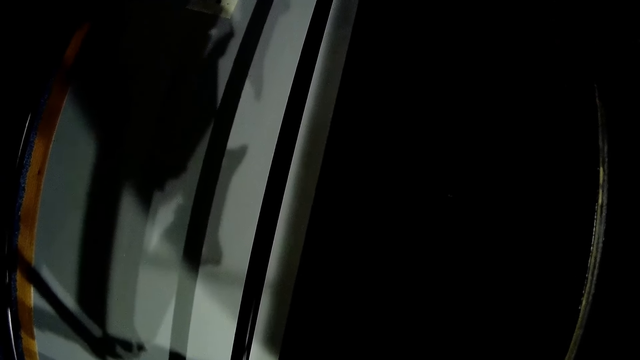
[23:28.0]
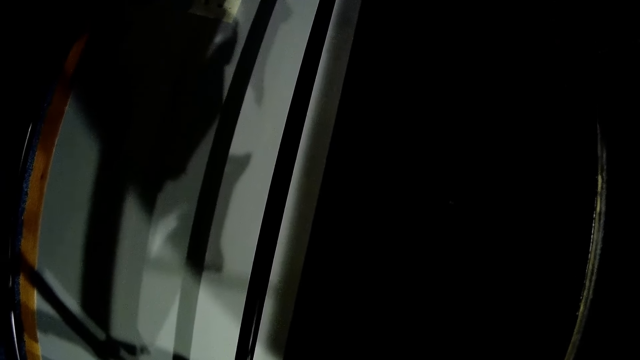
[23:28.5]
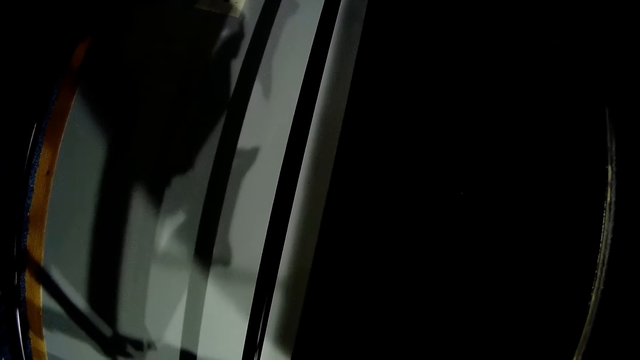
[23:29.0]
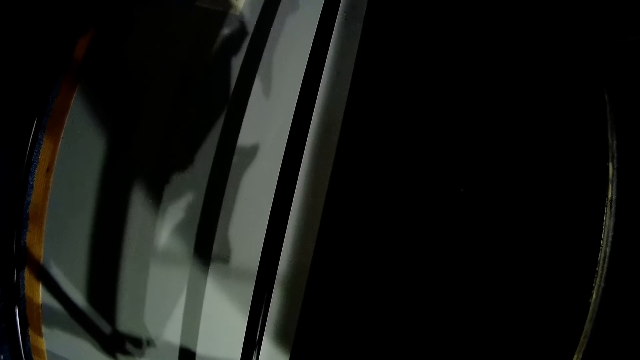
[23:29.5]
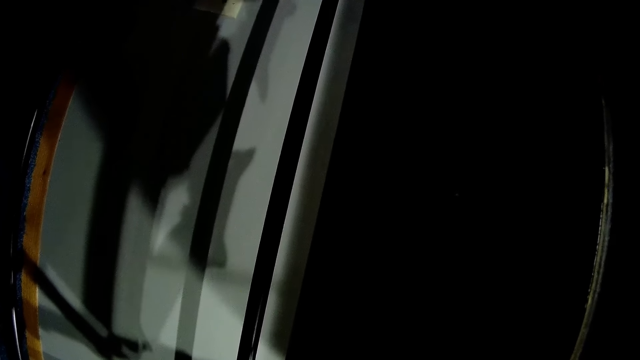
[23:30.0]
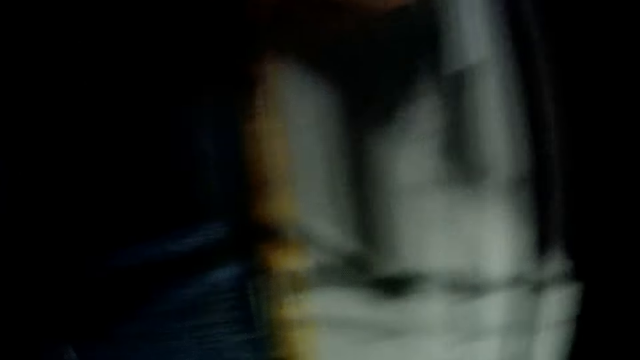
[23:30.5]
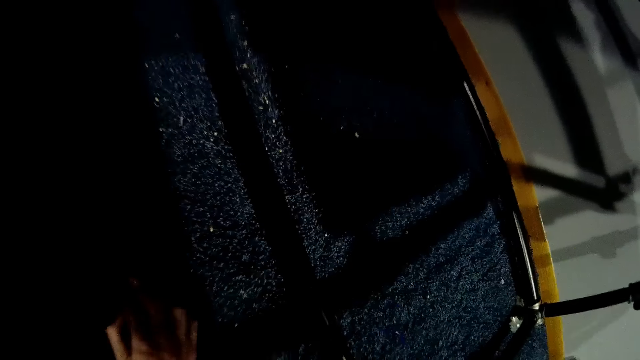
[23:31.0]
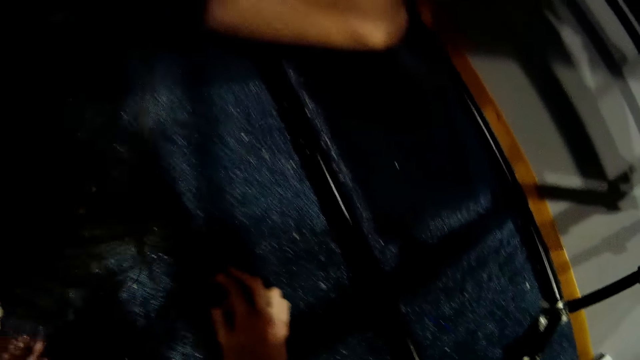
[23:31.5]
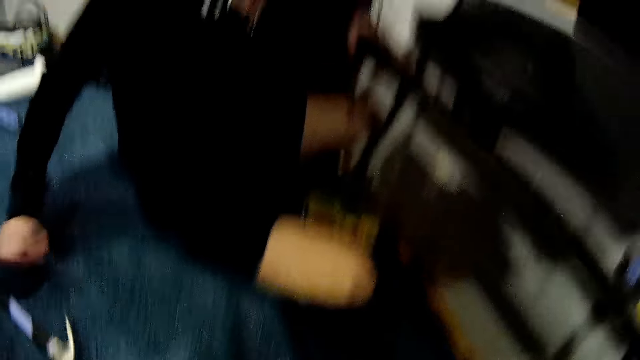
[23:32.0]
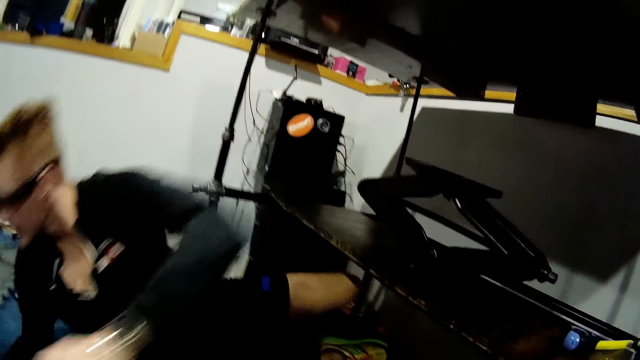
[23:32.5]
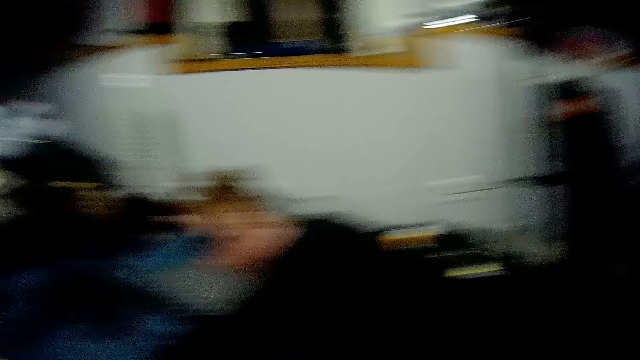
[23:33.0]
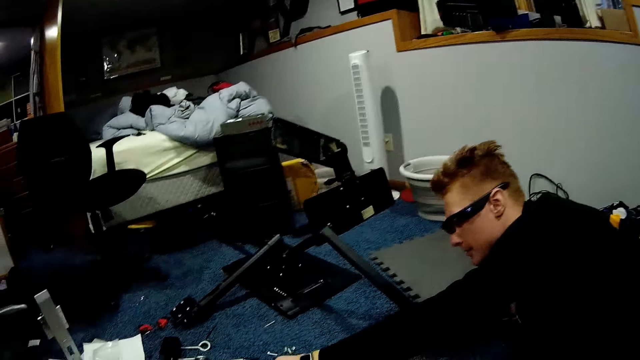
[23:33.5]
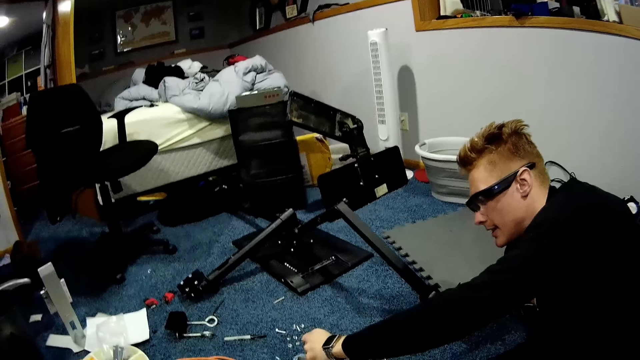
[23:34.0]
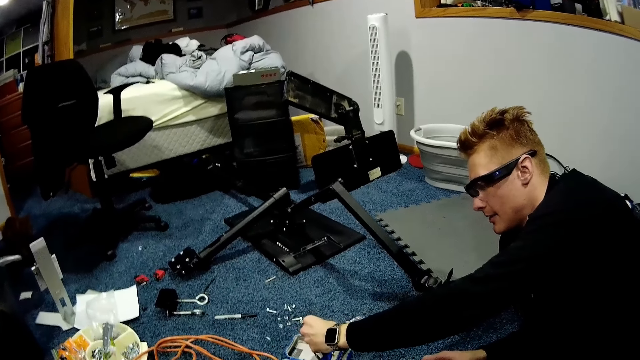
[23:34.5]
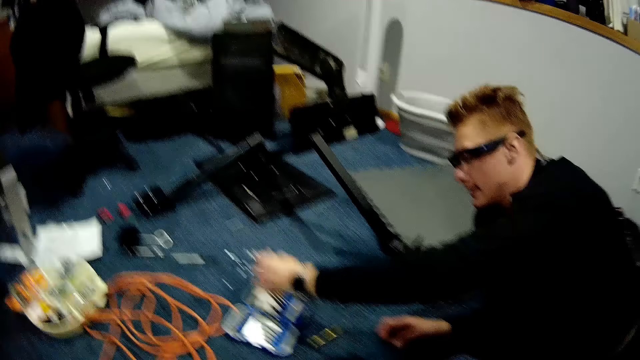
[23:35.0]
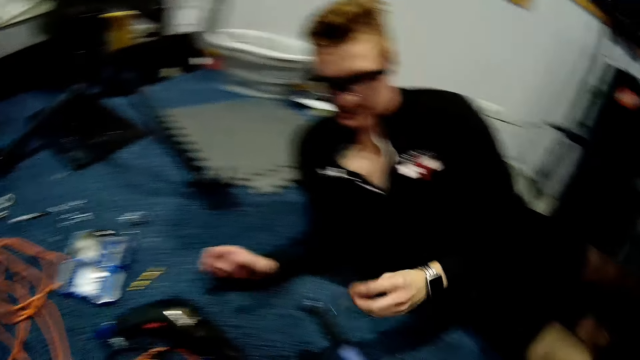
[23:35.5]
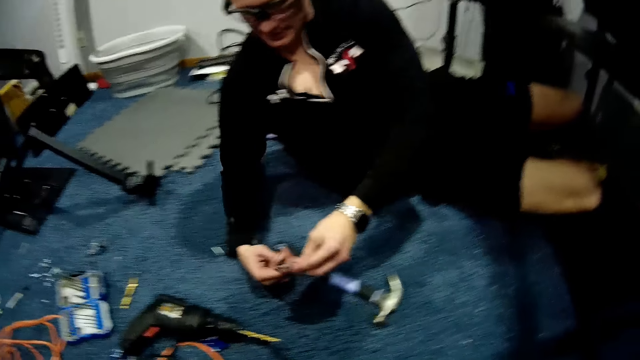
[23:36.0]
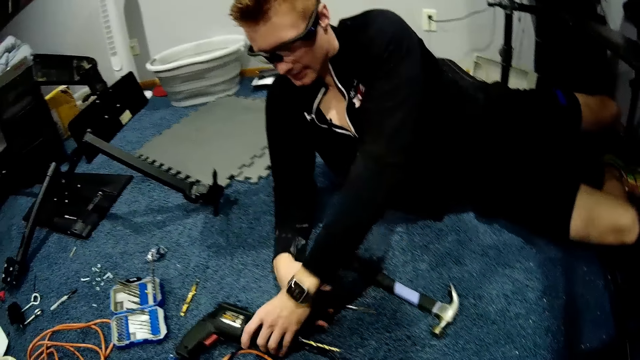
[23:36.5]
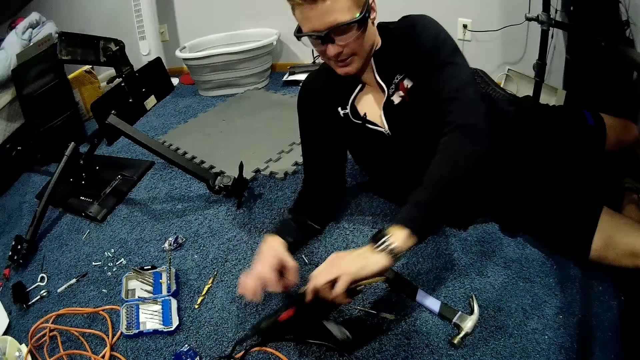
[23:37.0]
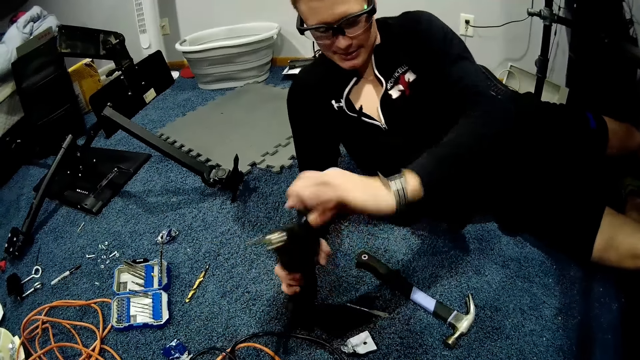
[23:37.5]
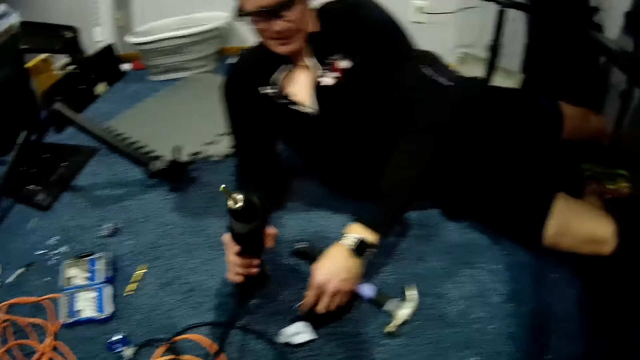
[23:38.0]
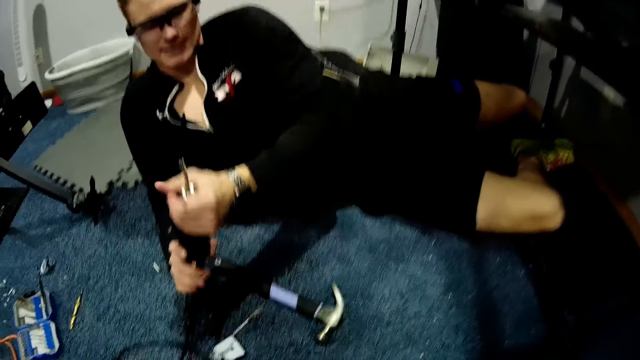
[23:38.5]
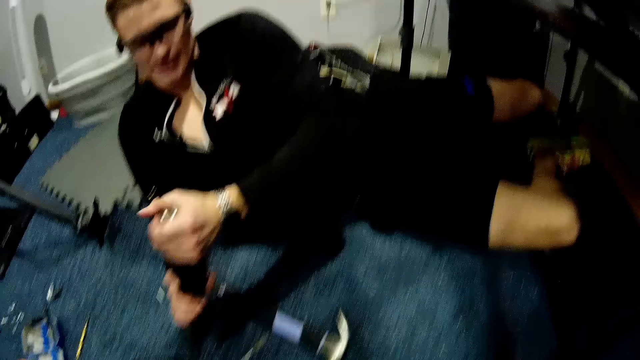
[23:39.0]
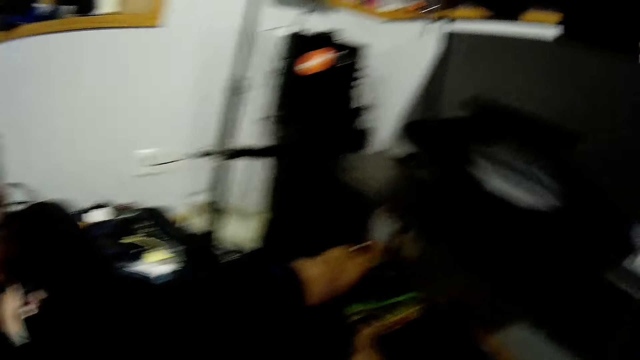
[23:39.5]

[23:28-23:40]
A man stretches on the carpet. The man picks a screw from the floor with his left hand and holds the screw in his right hand. The man picks an electric drill from the floor with his left hand and holds the electric drill with both hands.

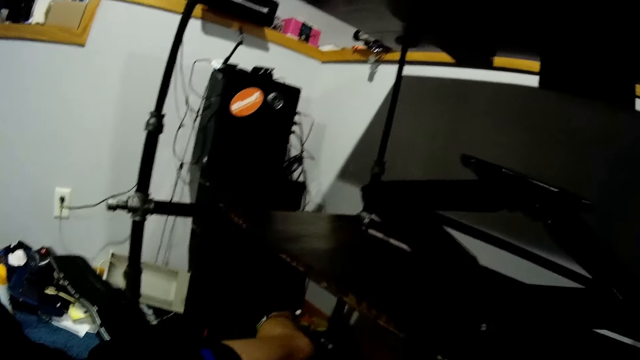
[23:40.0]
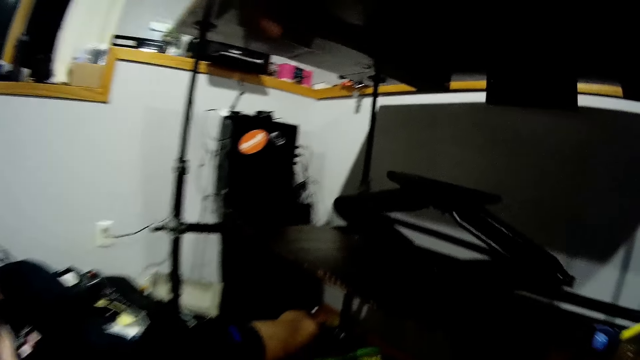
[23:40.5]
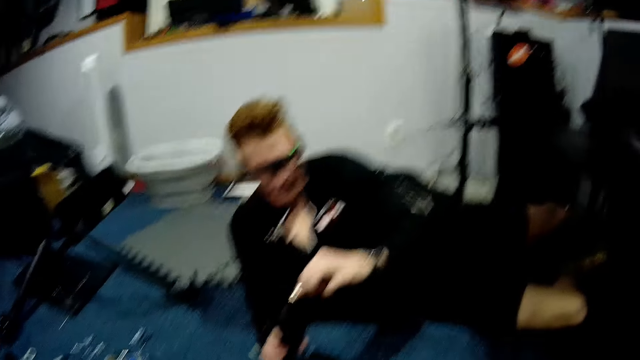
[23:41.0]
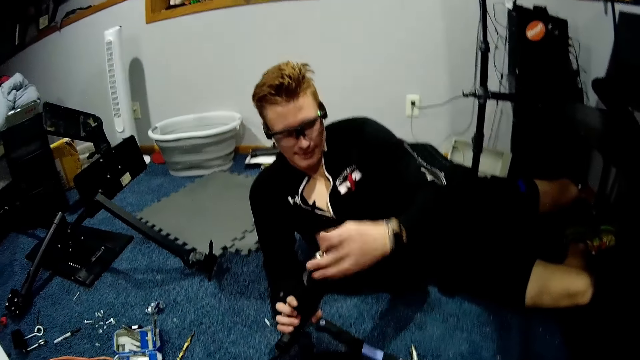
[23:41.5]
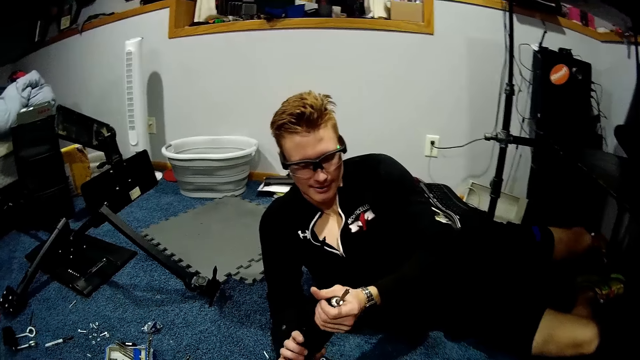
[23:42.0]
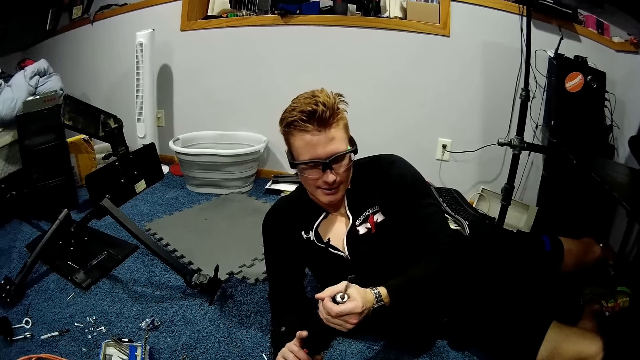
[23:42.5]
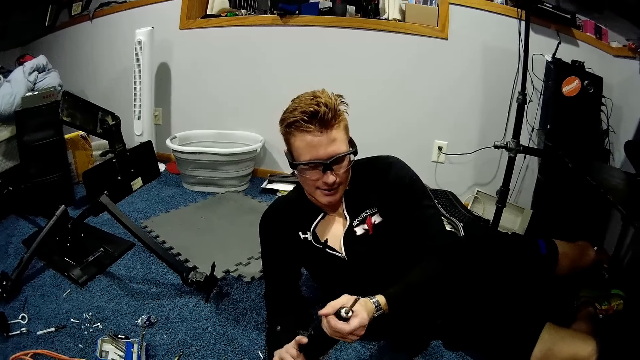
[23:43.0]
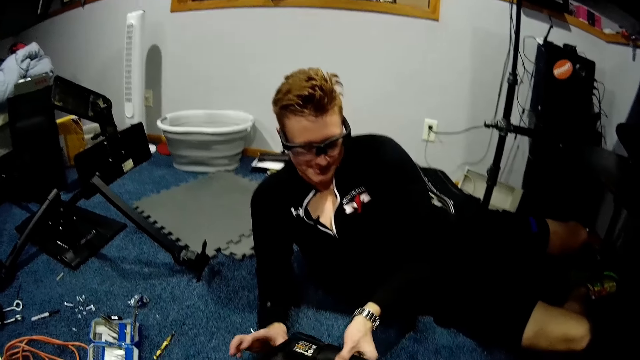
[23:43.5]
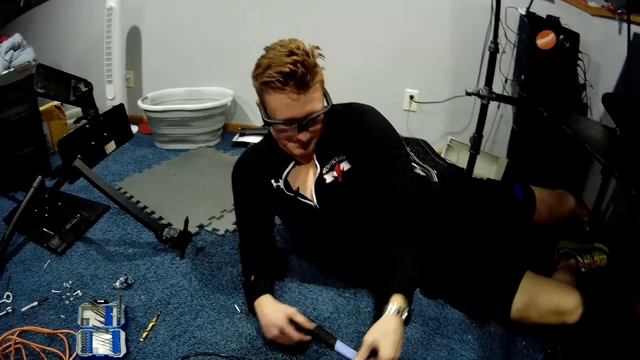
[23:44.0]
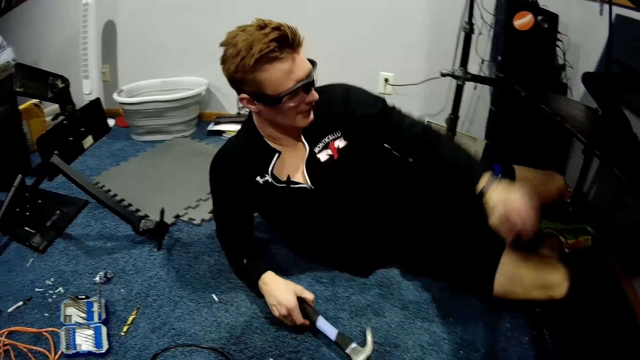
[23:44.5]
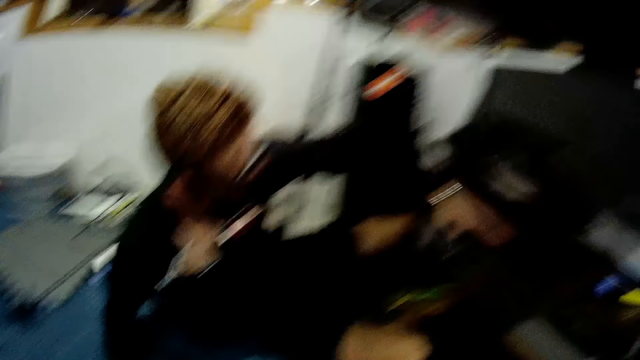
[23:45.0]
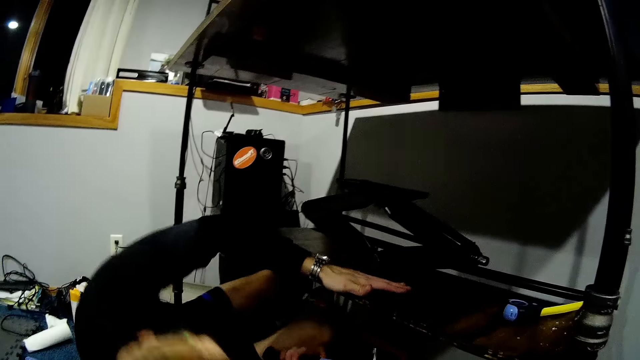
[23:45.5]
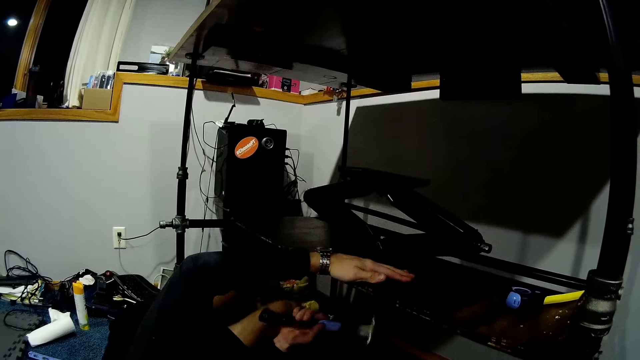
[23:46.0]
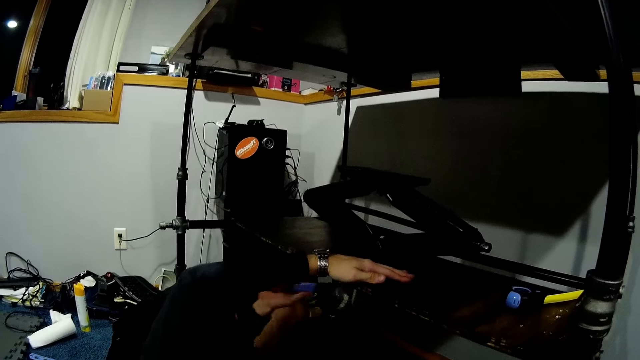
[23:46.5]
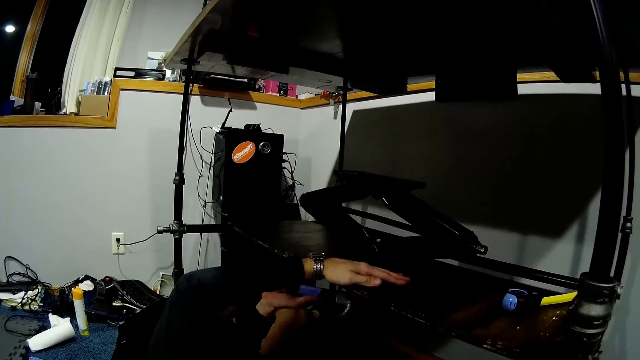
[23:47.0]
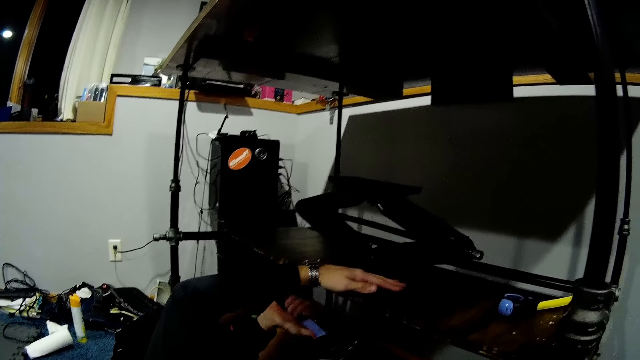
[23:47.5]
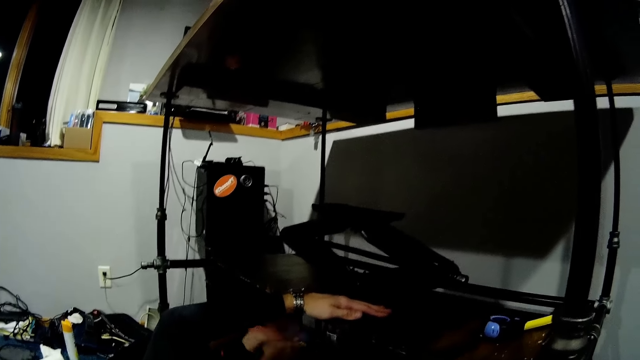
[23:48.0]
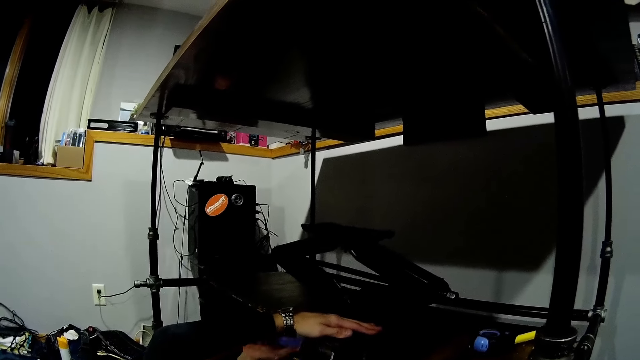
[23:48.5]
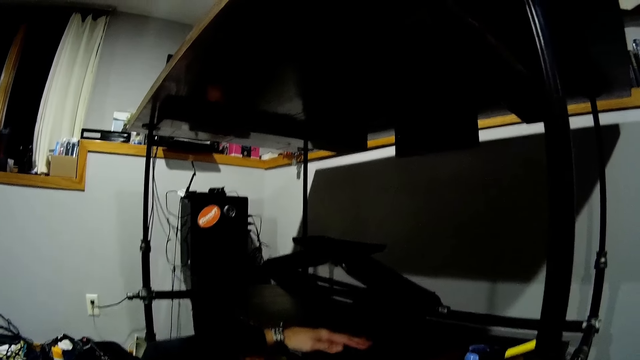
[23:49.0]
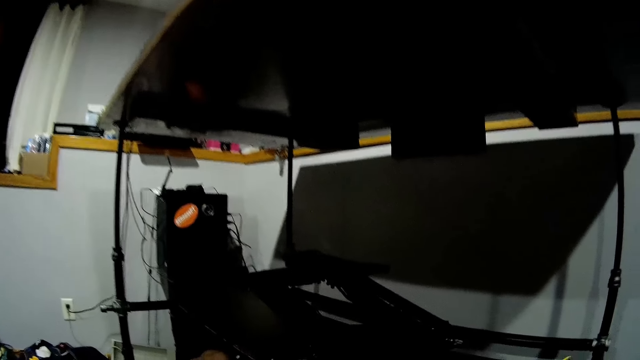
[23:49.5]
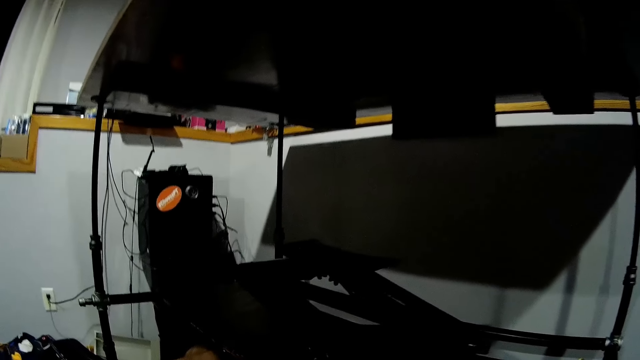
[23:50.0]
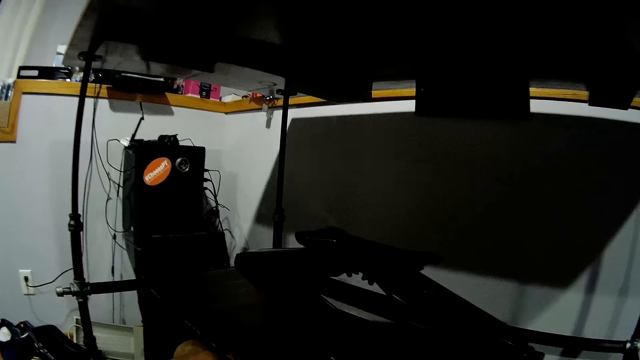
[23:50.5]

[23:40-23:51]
The man attaches the screw to the electric drill with his left hand. The man drops the electric drill on the floor. The man picks up a hammer from the floor with his right hand. The man drops his left hand on the wooden slab in the worktable. The man hammers beneath the scissor lift jack on the wooden slab in the worktable.
